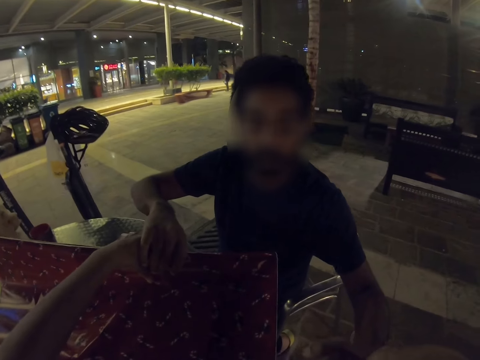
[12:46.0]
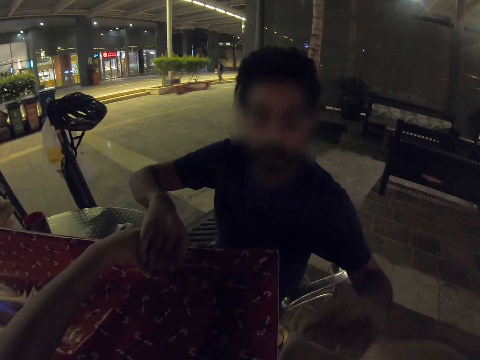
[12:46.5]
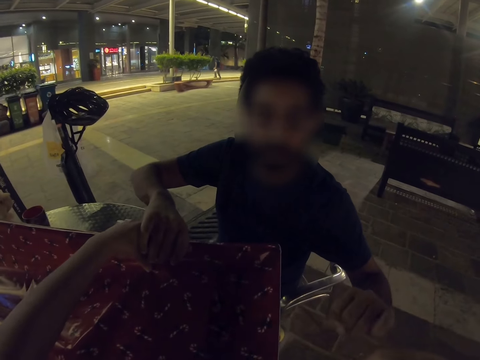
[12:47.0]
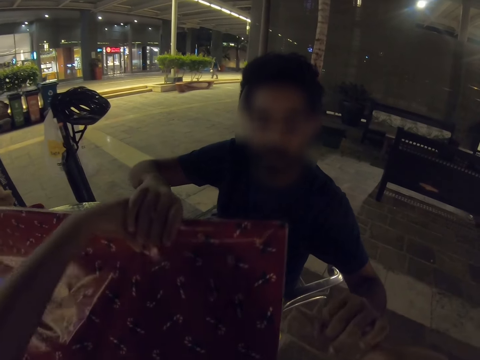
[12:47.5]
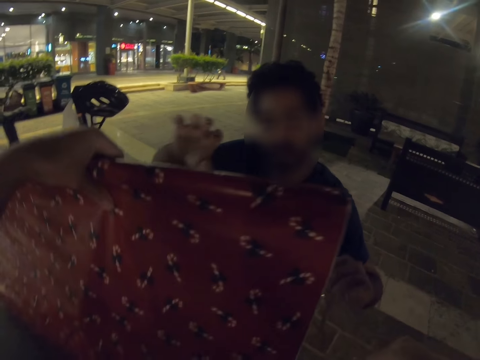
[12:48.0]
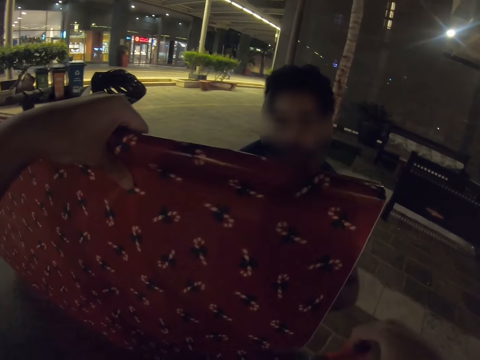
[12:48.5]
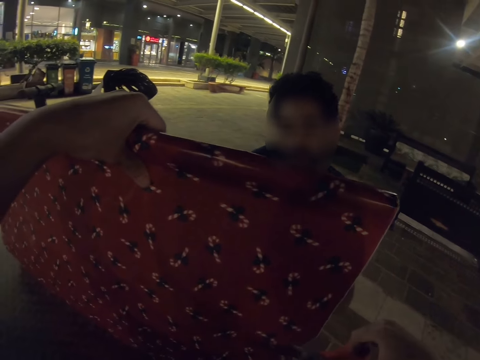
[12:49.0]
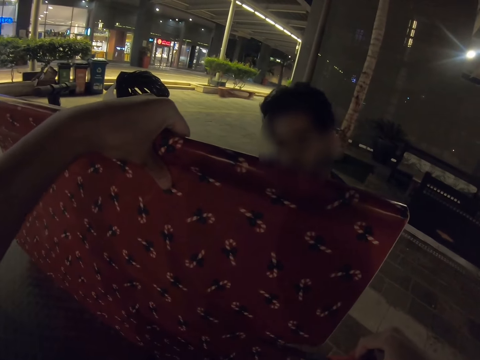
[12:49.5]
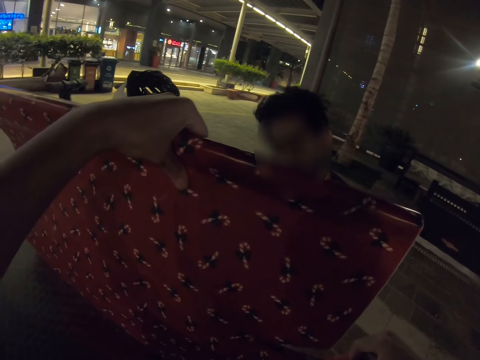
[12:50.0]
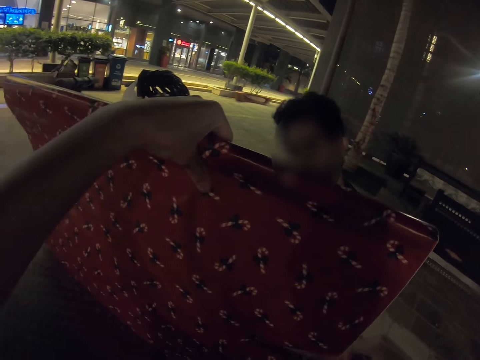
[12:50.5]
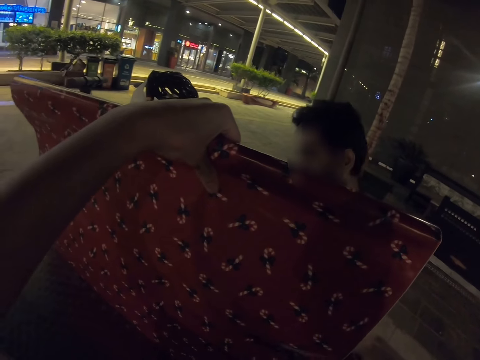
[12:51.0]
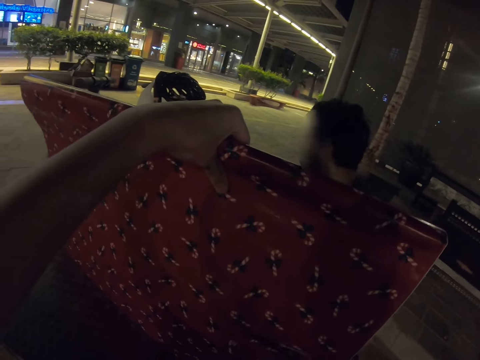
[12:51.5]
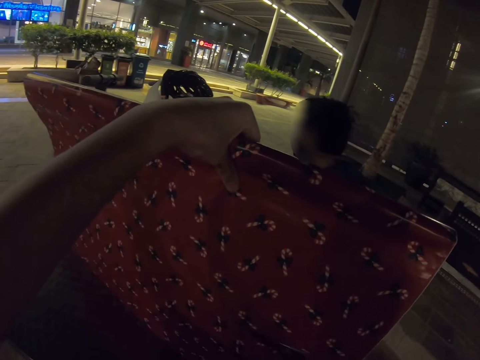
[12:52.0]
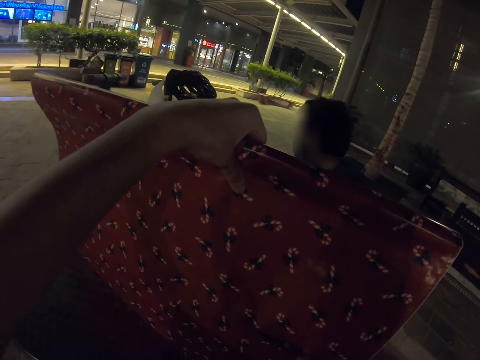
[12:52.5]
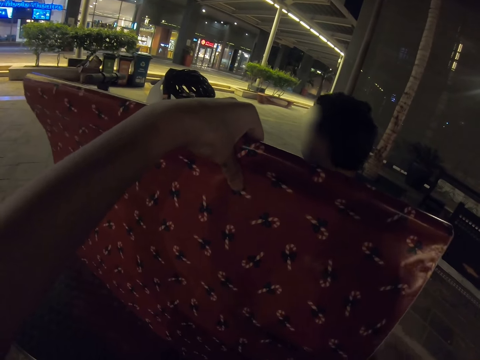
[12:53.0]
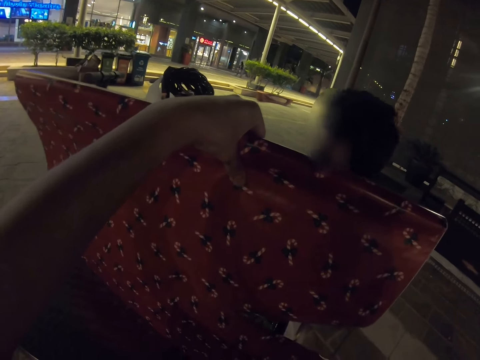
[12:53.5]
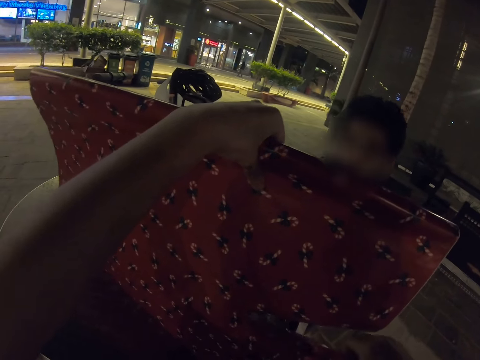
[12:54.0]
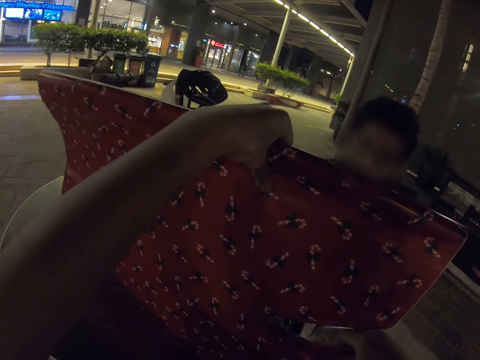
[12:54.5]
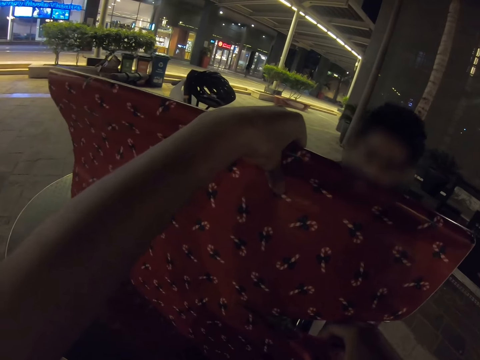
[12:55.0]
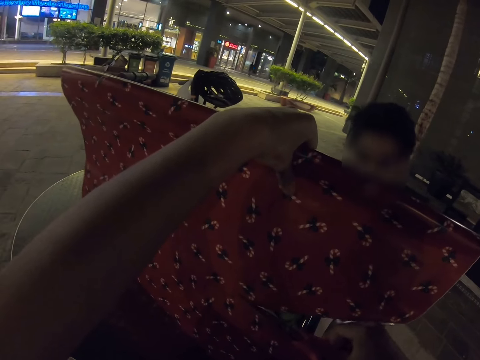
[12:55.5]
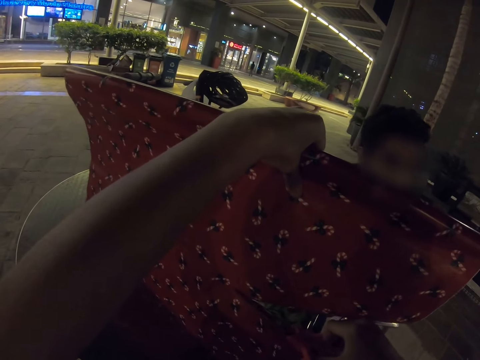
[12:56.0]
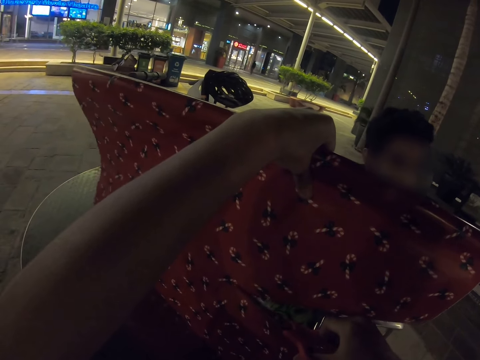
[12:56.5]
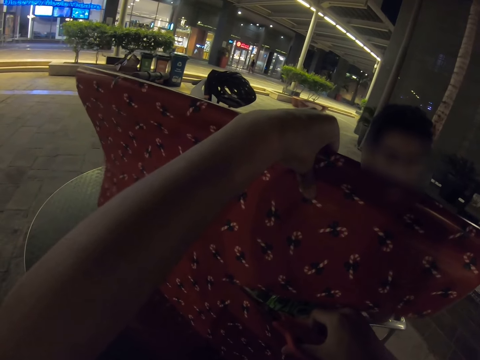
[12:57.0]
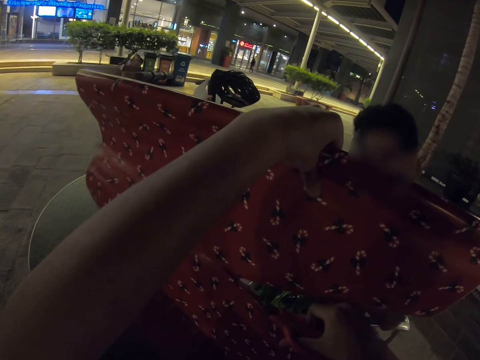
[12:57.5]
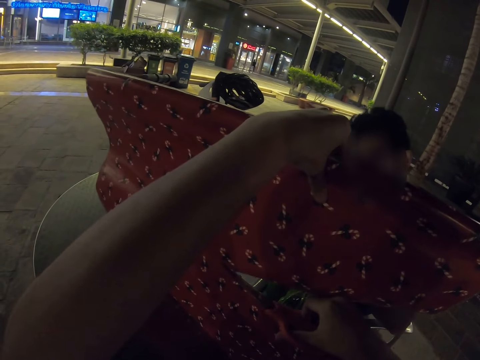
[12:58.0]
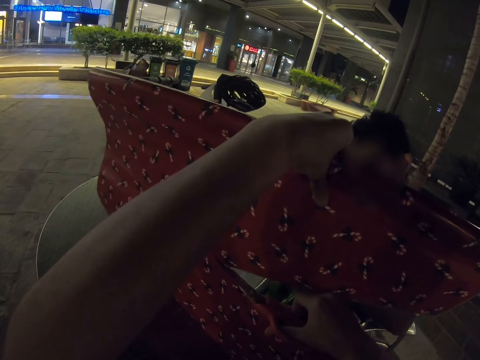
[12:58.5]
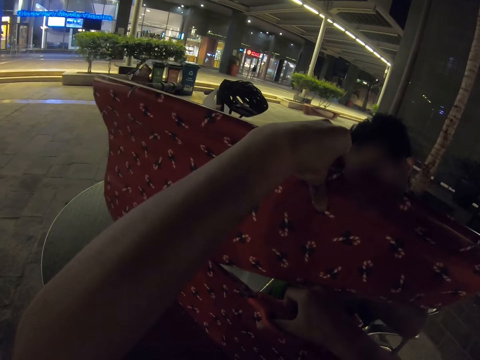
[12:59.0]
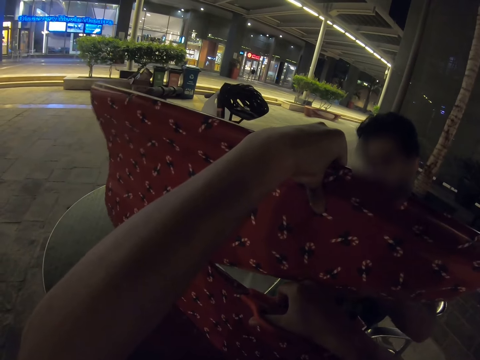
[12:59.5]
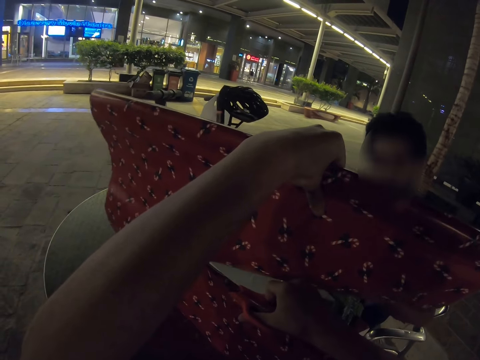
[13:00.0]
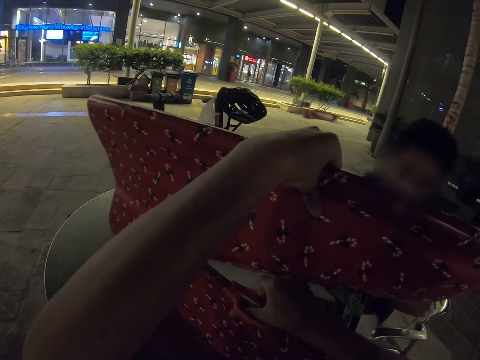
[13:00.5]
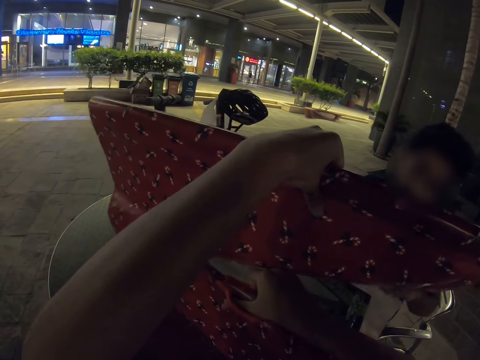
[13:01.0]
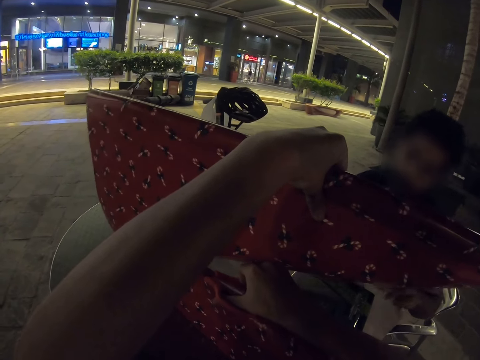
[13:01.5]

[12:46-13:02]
A man holds a gift wrapper. The camera wearer holds the gift wrapper. The man looks around. The camera wearer cuts the gift wrapping paper. They cut the gift wrapper with the scissors.

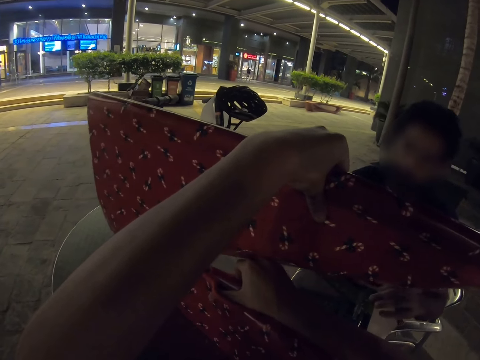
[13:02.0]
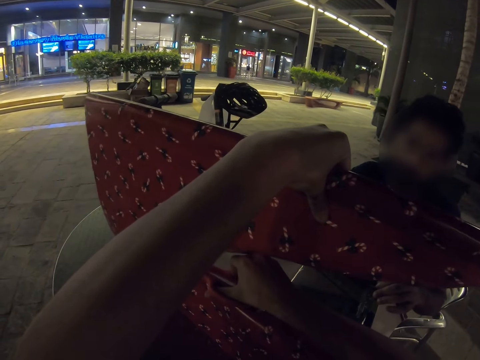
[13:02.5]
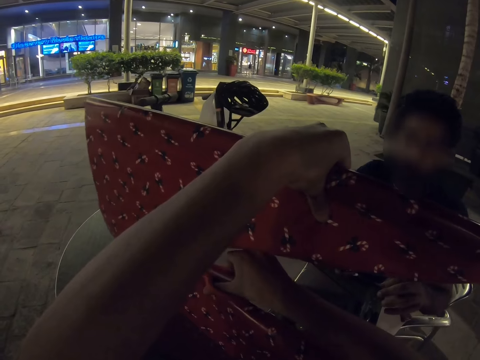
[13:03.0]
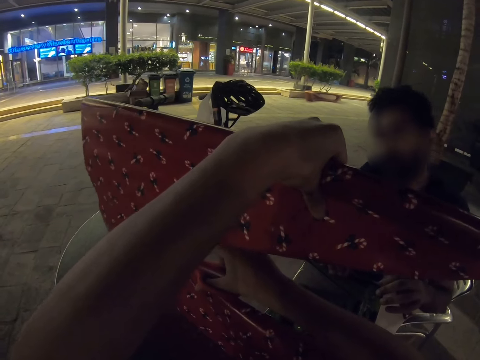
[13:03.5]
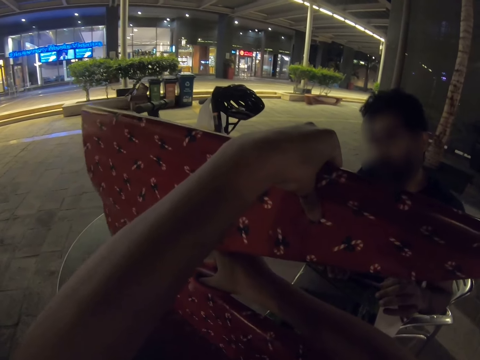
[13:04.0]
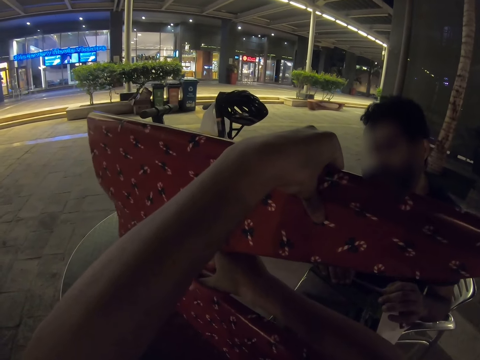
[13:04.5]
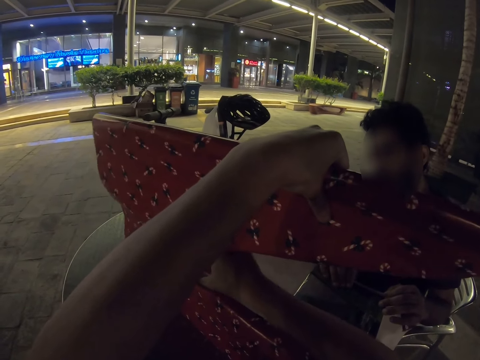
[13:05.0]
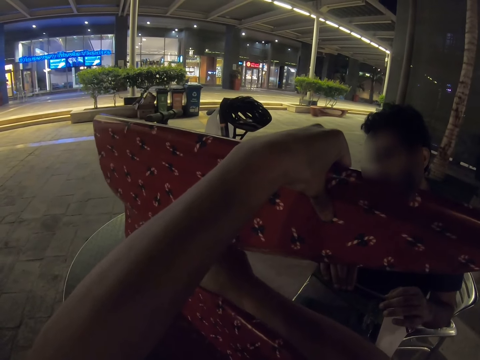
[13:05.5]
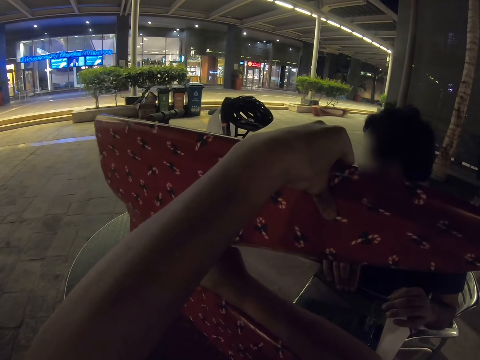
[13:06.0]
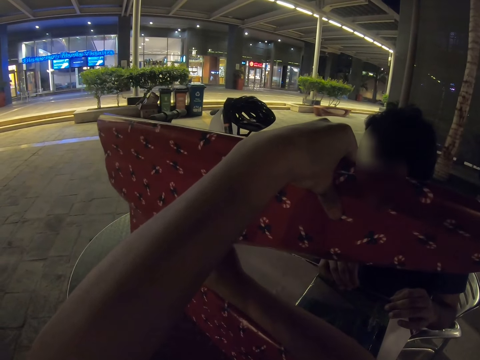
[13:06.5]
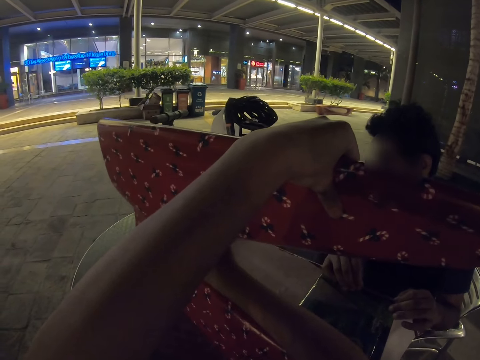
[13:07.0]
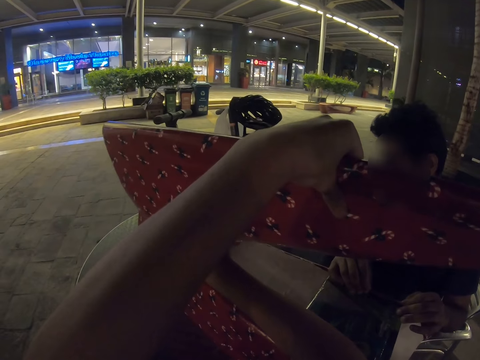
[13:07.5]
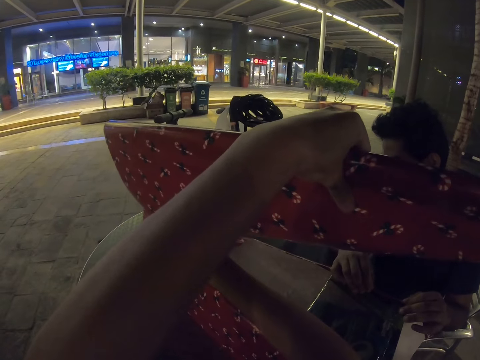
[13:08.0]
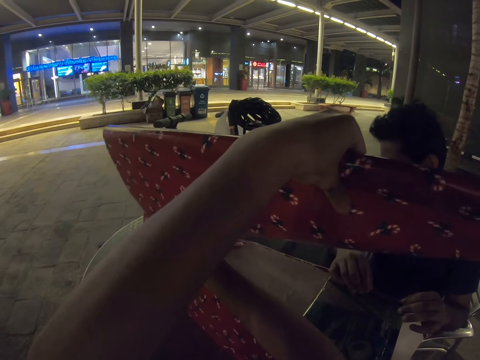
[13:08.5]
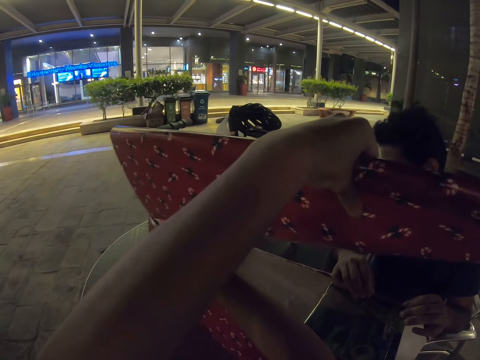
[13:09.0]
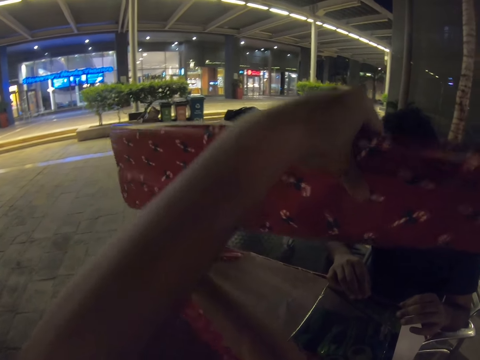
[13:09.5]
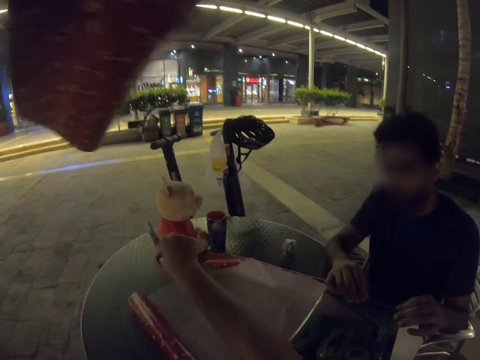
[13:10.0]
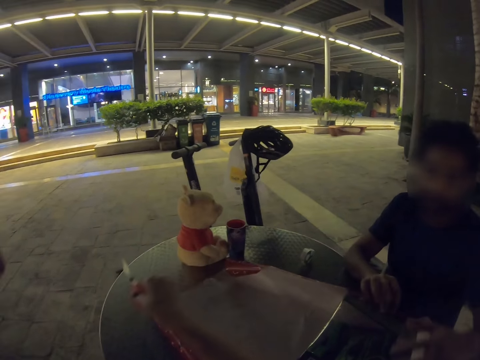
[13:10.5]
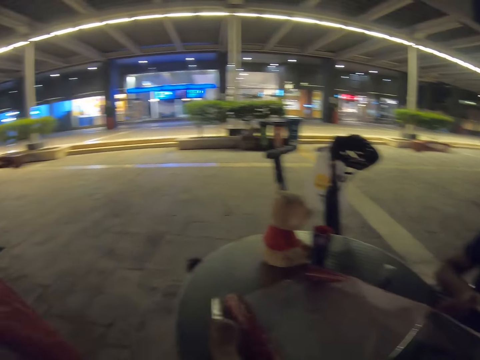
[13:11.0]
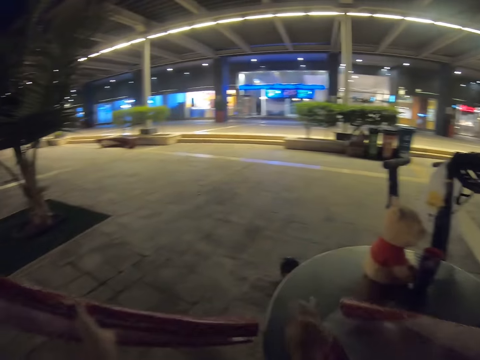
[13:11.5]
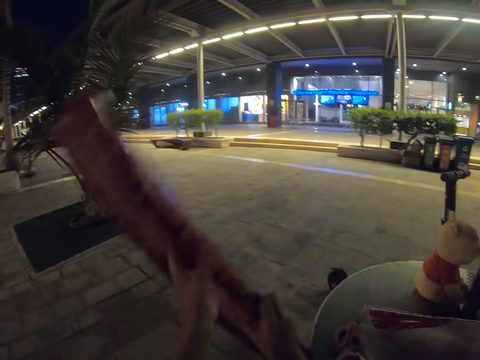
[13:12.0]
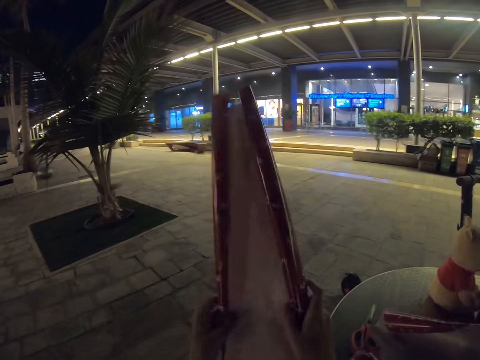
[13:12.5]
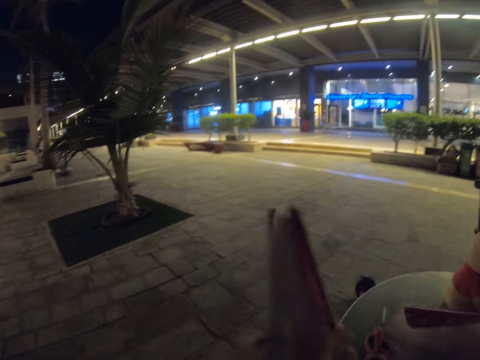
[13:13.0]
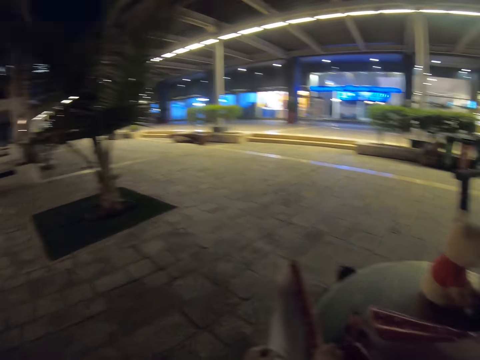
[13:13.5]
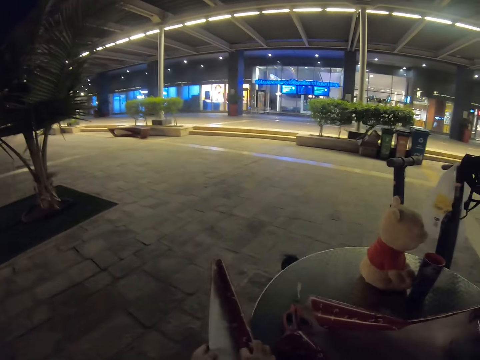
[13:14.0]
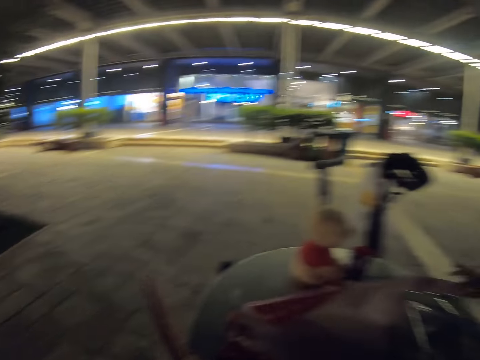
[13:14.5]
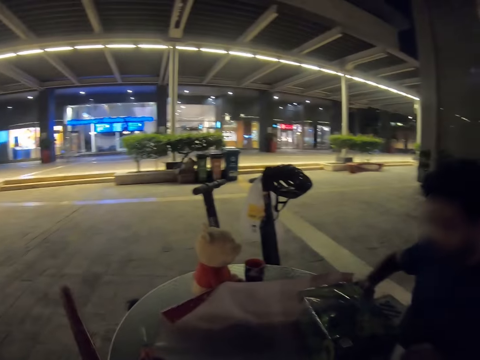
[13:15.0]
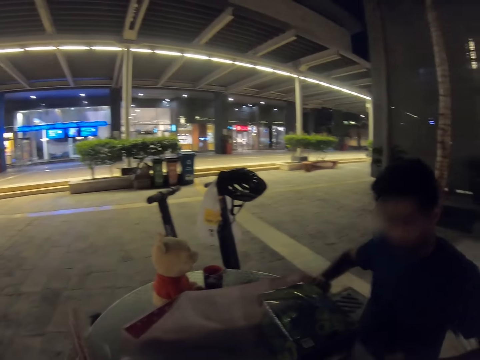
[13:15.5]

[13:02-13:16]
The camera wearer places the scissors on the table. They fold the gift wrapping paper.
